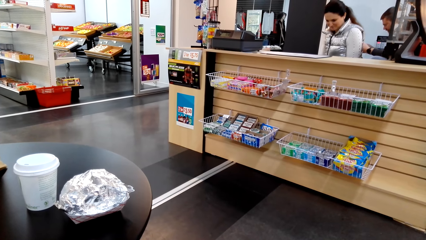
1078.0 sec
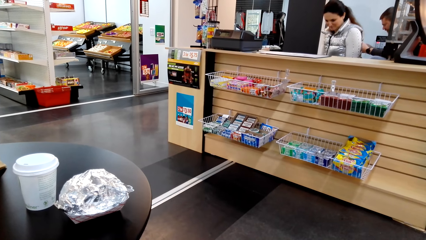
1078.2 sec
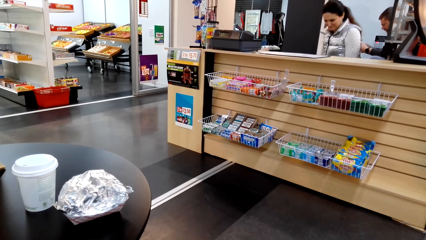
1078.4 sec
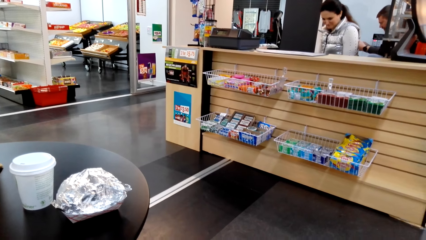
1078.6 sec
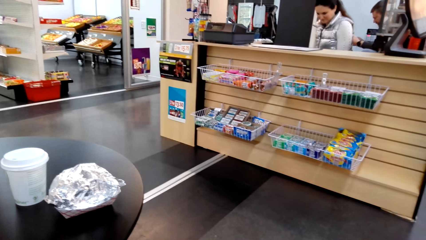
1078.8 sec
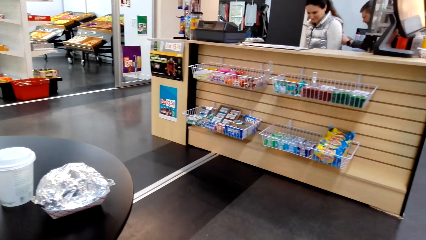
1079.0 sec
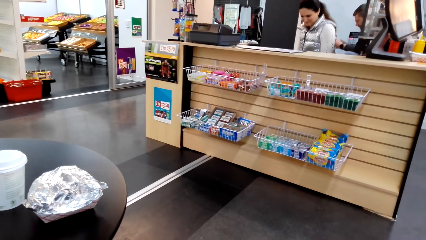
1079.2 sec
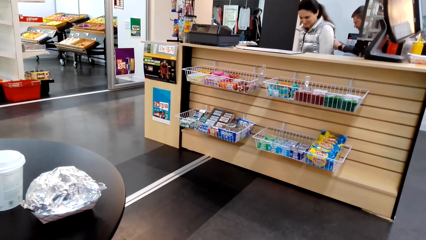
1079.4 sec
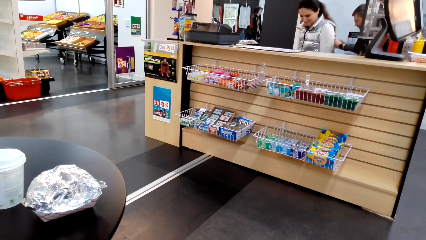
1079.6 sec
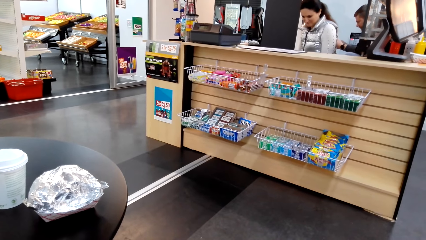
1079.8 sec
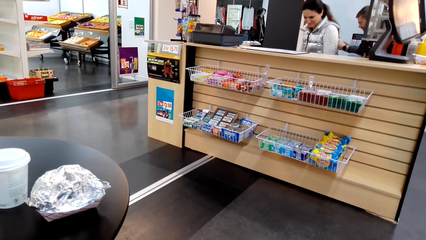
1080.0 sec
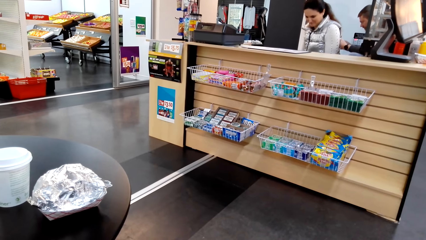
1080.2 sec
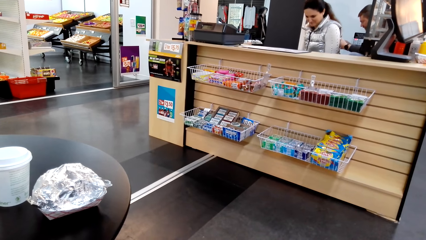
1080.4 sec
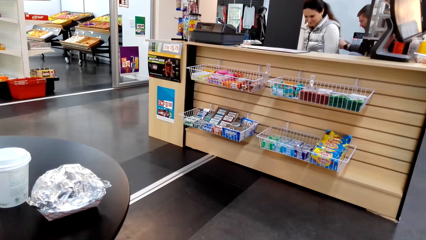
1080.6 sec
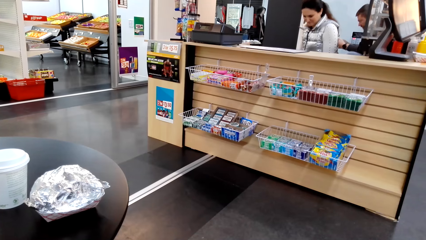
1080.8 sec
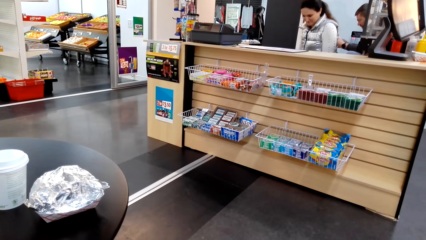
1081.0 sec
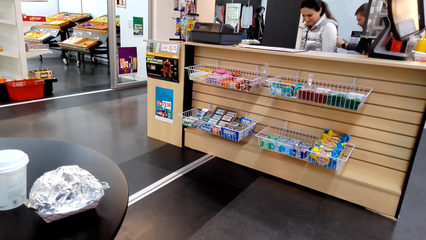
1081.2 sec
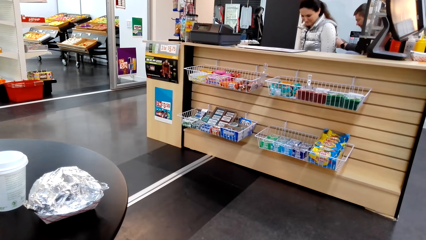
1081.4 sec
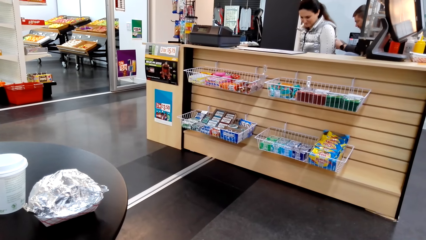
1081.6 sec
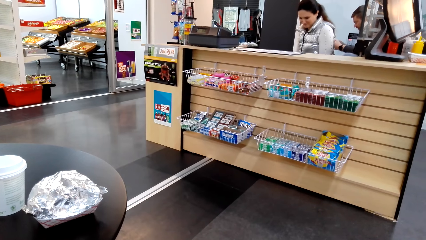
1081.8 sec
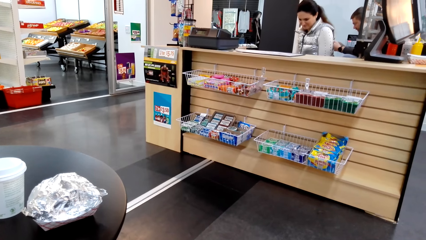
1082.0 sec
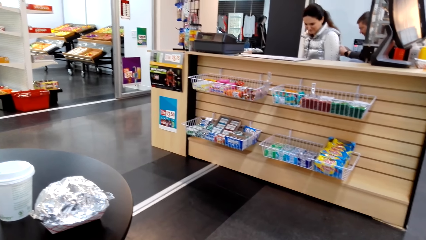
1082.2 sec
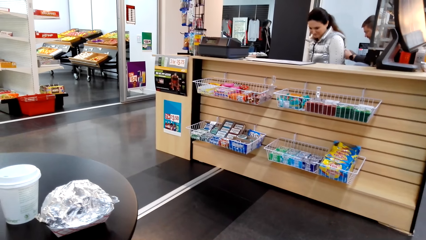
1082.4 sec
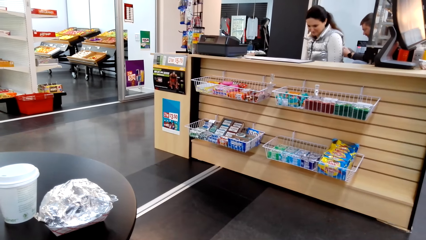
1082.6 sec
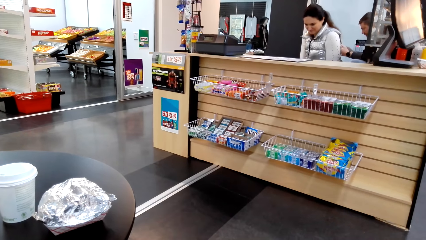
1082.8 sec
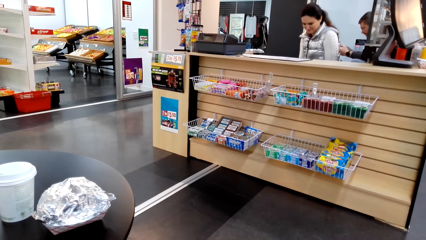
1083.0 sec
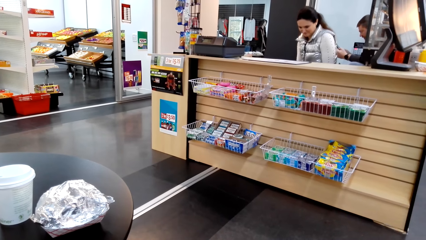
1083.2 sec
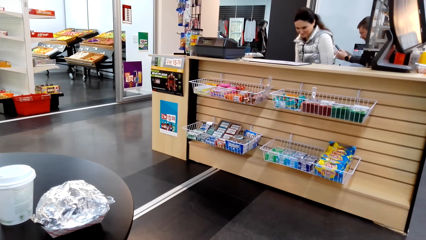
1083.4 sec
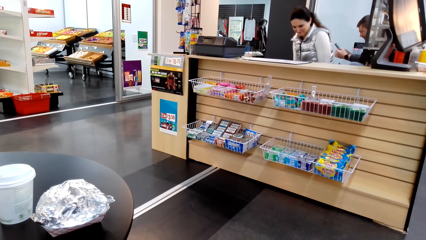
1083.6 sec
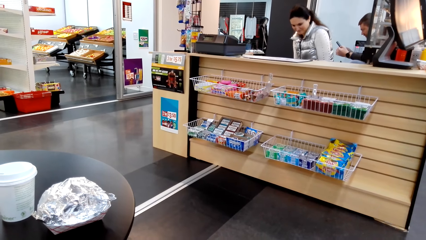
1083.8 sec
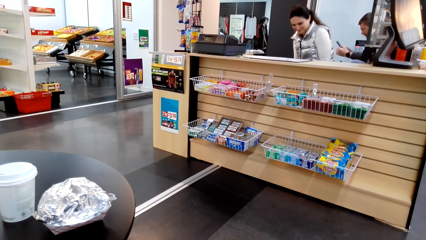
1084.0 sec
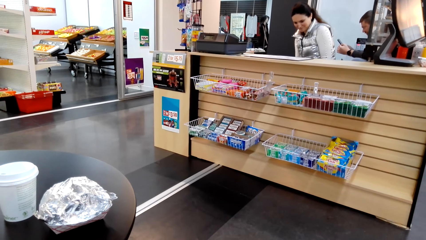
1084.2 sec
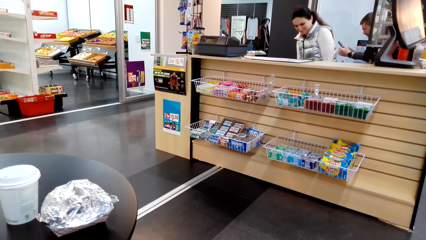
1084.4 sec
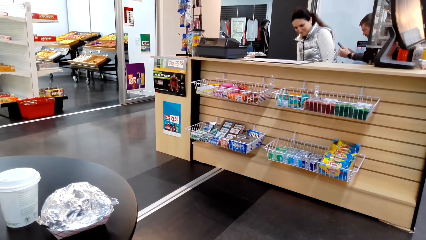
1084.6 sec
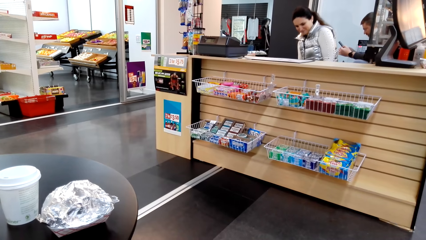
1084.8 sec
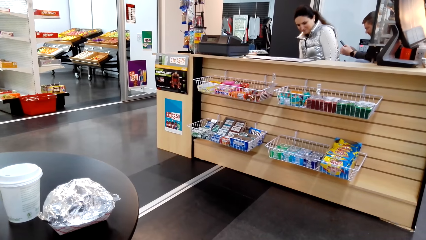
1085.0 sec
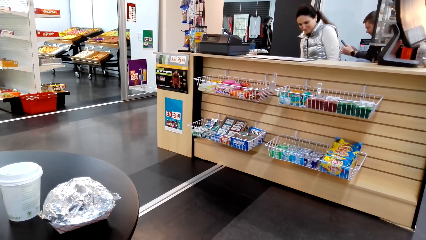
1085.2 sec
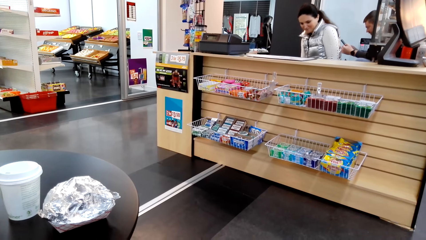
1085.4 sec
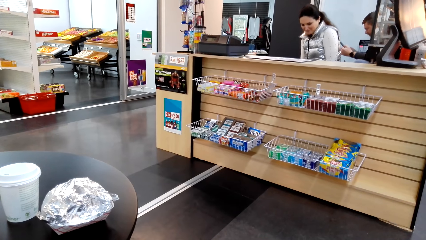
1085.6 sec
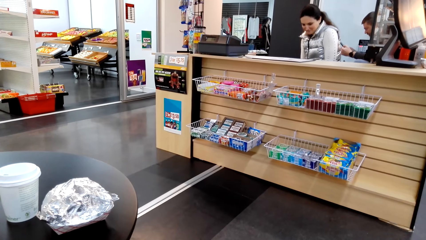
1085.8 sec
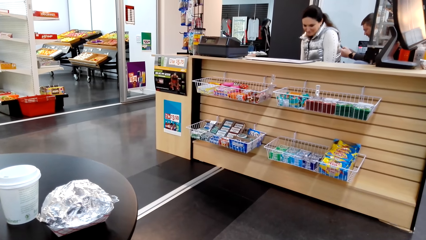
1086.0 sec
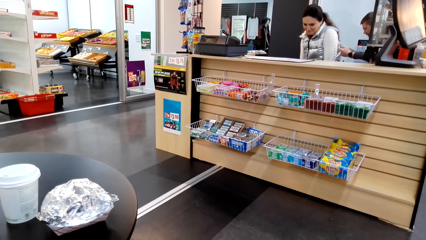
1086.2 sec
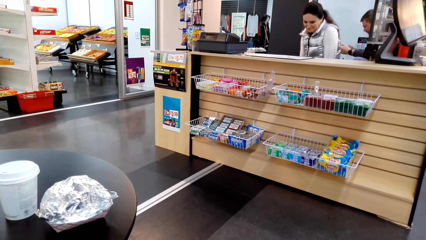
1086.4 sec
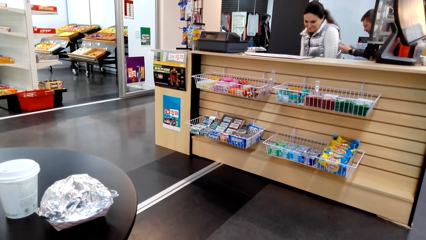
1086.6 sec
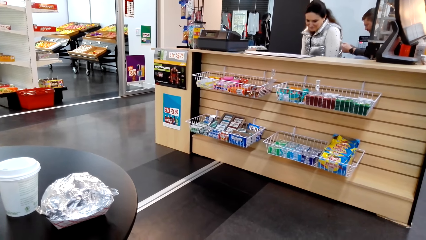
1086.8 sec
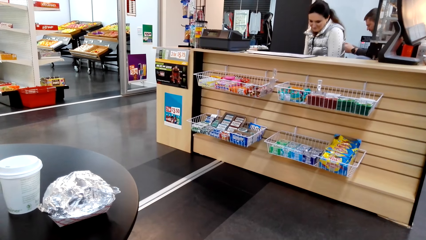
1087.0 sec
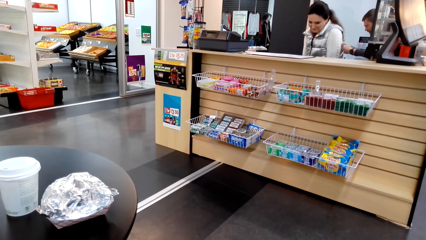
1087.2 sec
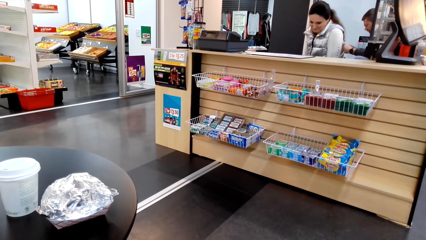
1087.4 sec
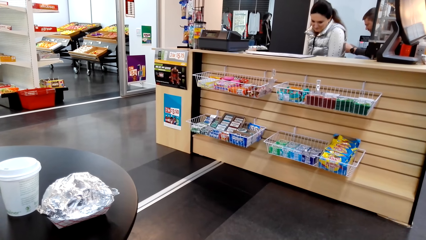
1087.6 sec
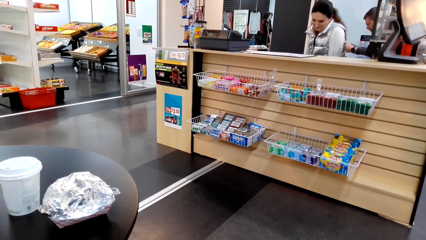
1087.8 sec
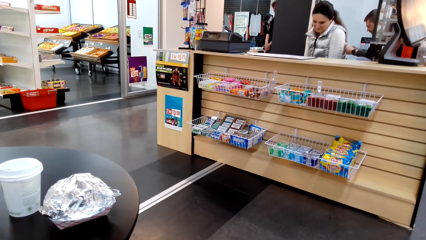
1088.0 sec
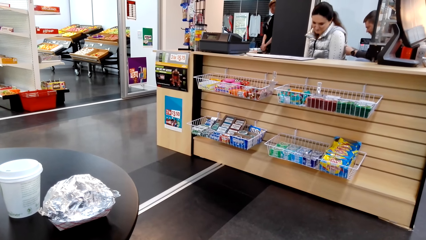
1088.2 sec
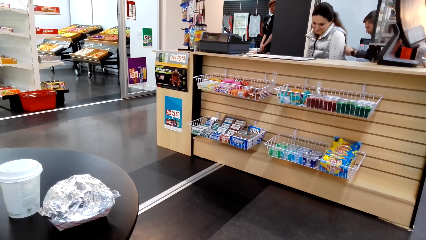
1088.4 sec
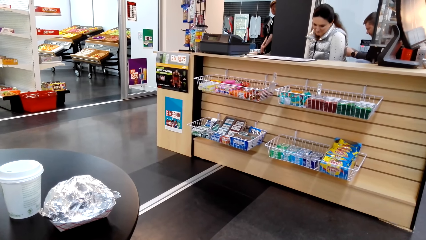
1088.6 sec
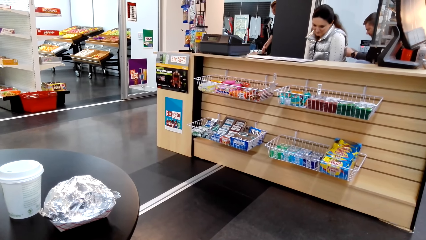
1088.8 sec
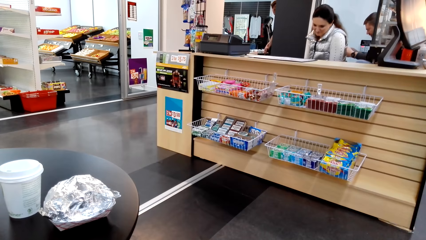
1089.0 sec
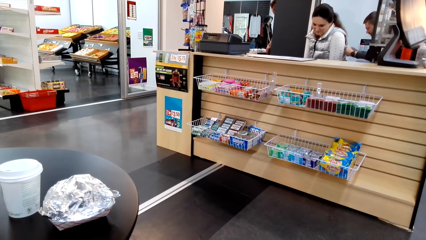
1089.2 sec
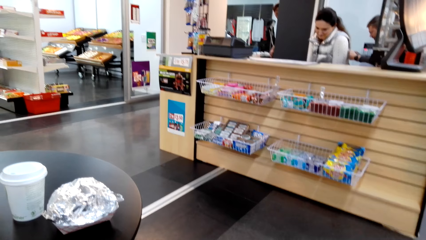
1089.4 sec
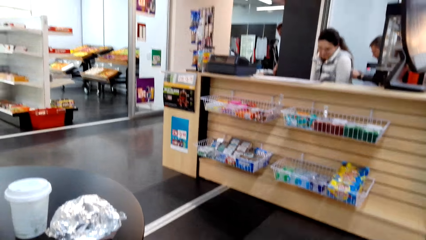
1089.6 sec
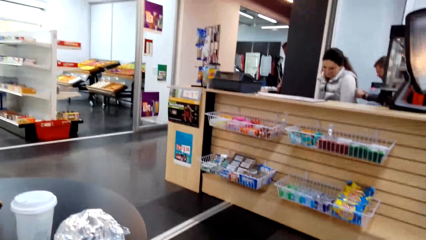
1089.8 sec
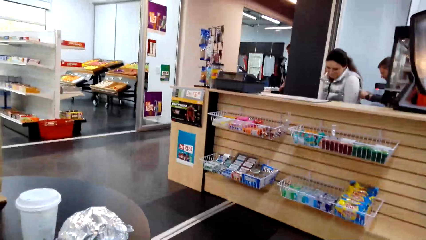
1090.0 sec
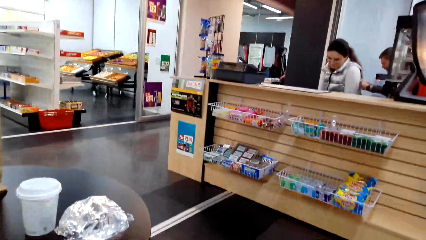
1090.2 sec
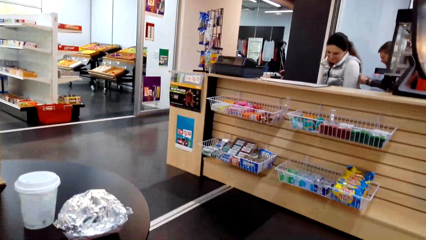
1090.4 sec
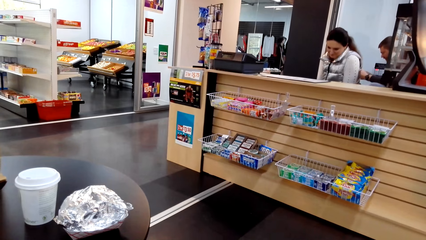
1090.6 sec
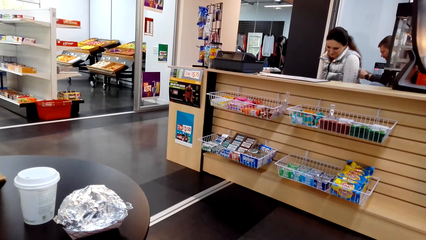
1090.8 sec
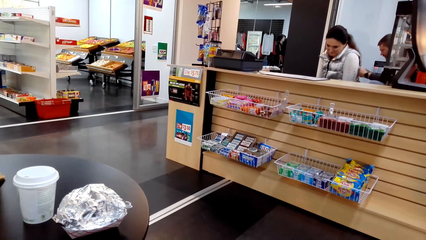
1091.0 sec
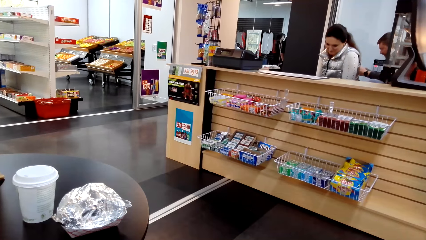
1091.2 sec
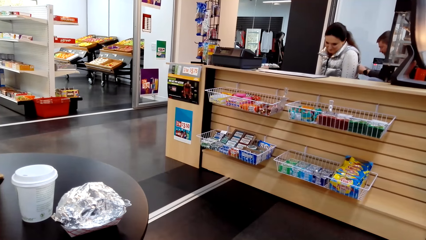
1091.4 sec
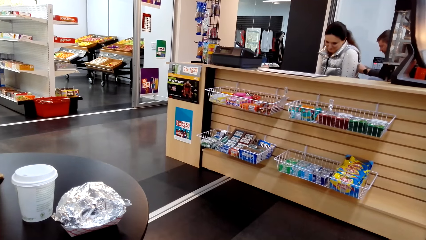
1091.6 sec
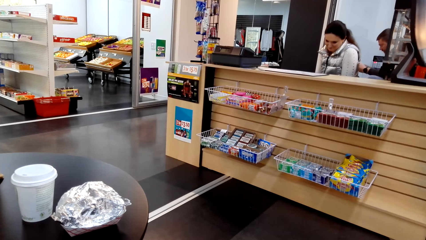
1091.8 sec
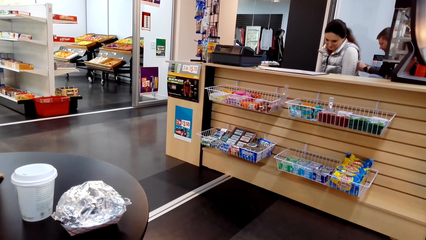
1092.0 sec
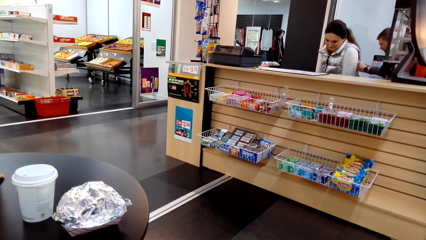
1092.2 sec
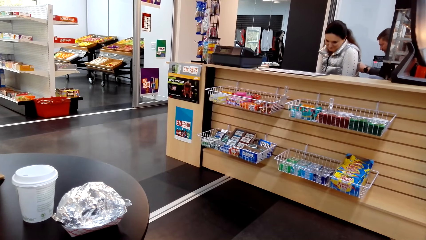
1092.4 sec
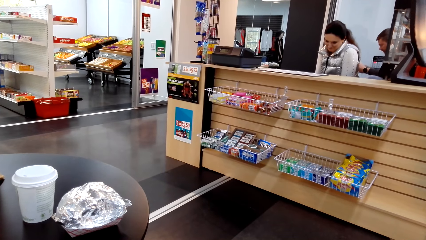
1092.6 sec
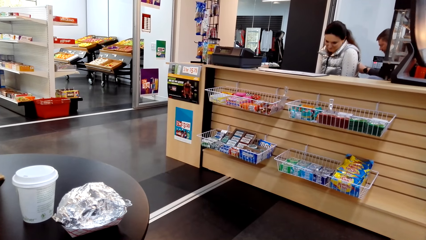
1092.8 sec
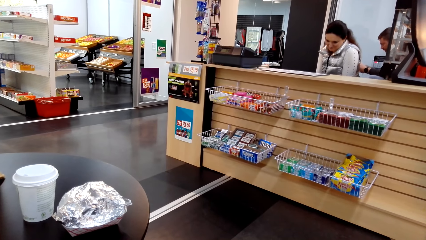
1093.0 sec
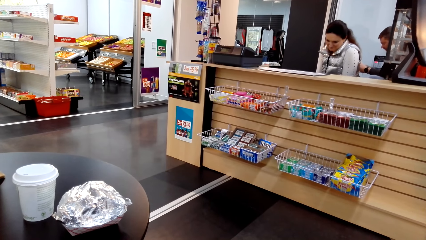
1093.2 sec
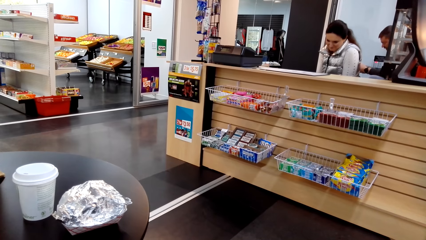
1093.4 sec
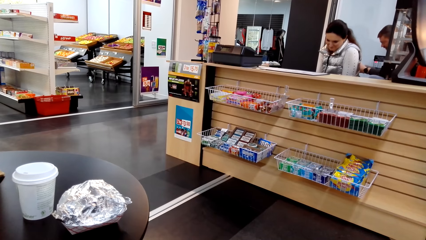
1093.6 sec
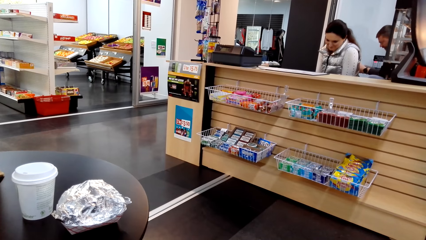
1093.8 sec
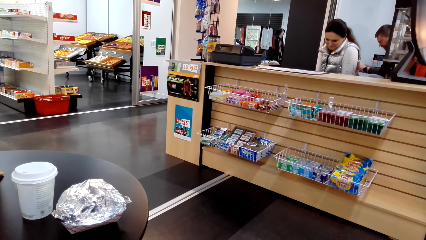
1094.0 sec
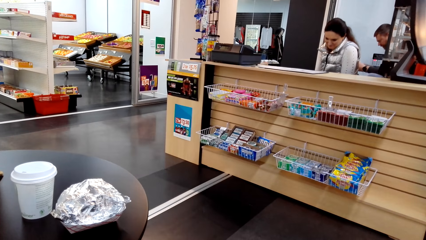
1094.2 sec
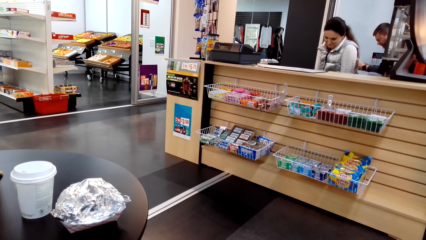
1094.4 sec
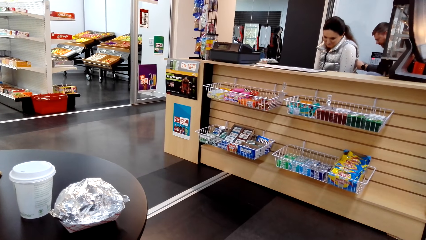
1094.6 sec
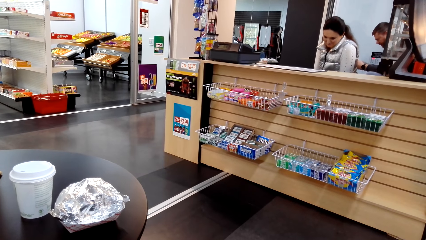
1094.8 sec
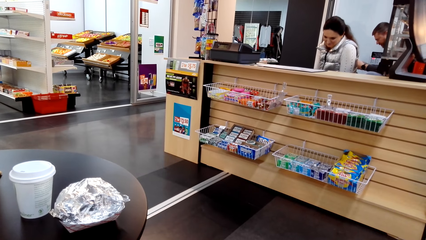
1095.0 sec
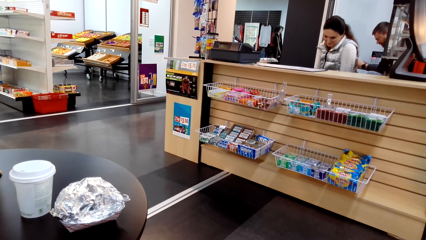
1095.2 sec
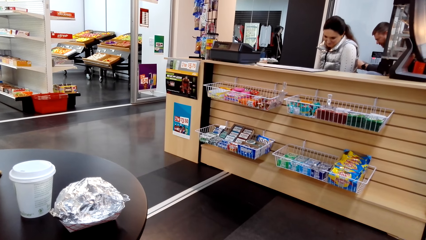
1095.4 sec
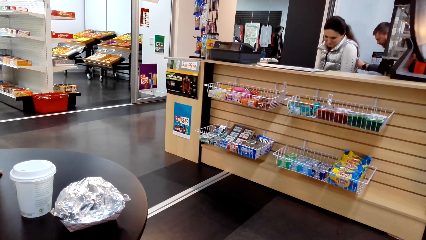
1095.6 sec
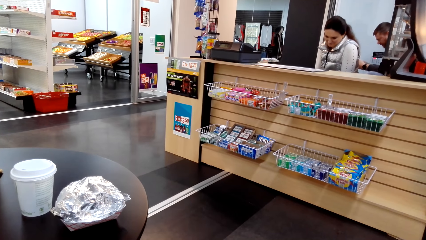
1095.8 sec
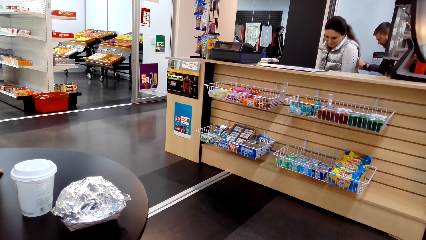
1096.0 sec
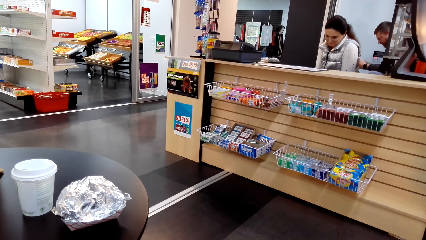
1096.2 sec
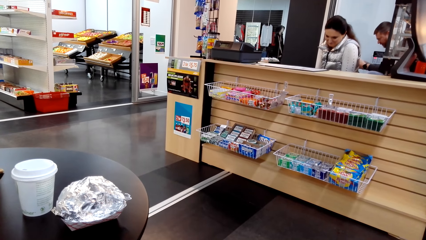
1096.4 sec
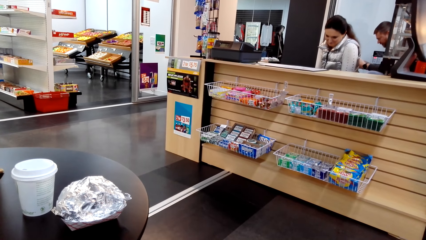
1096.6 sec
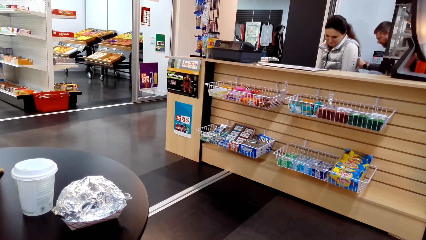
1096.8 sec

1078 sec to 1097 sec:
The camera wearer looks at the sachet. They look around. A man appears. The man steps forward. The lady looks at something.
